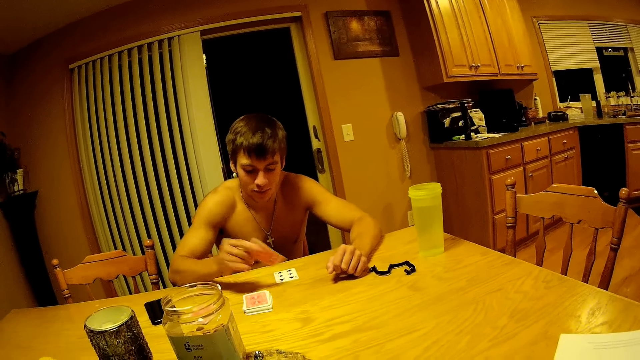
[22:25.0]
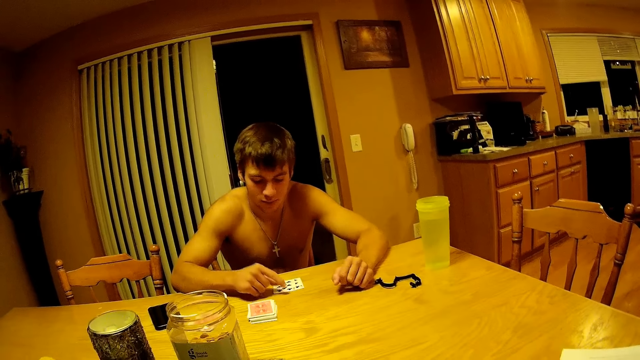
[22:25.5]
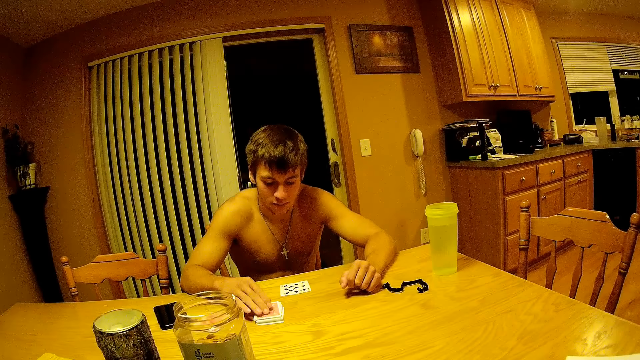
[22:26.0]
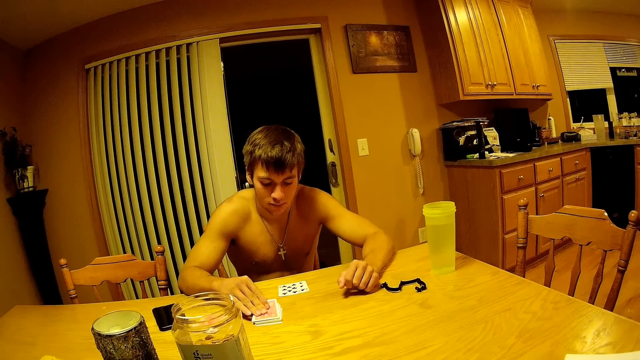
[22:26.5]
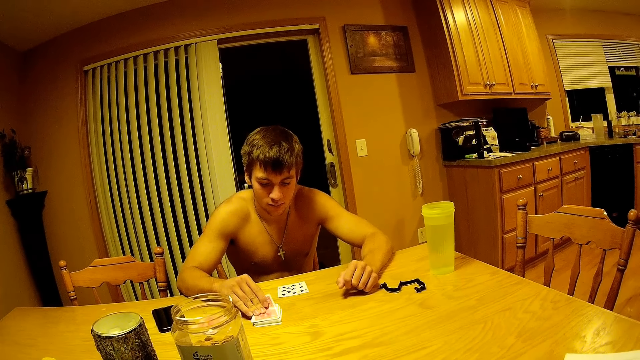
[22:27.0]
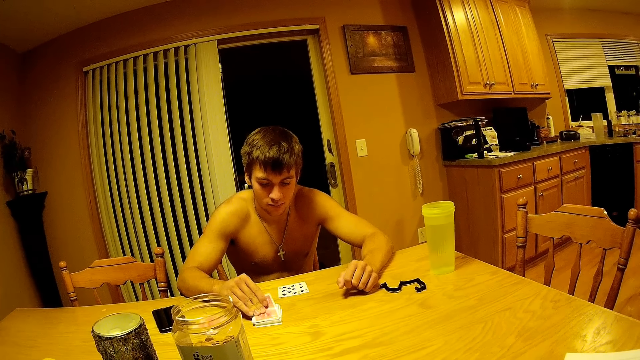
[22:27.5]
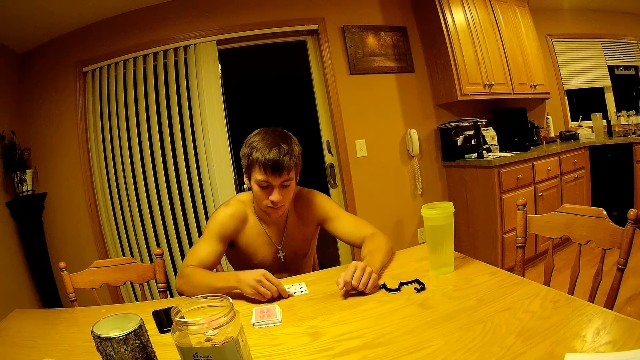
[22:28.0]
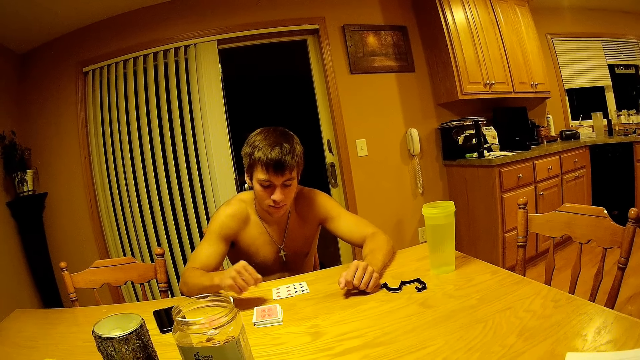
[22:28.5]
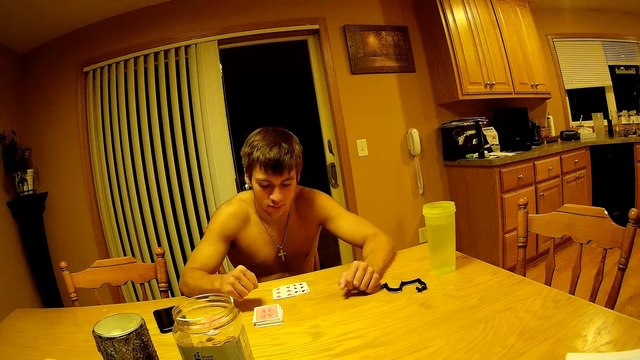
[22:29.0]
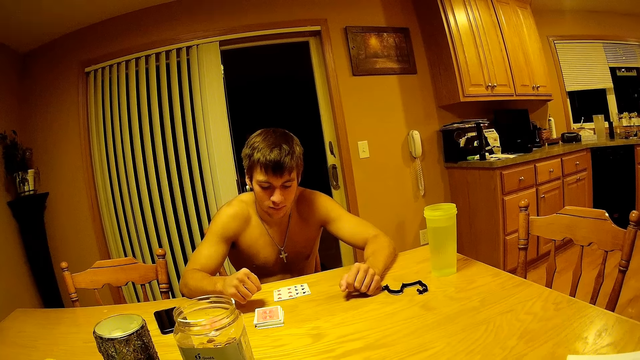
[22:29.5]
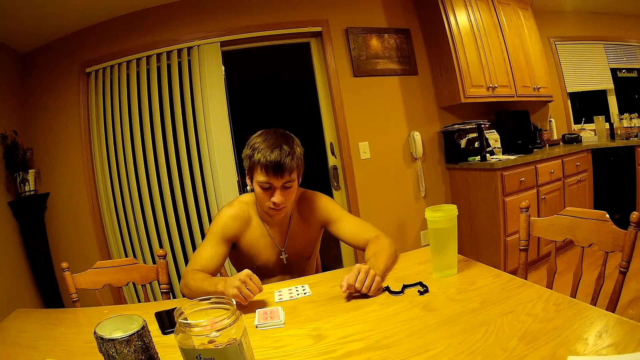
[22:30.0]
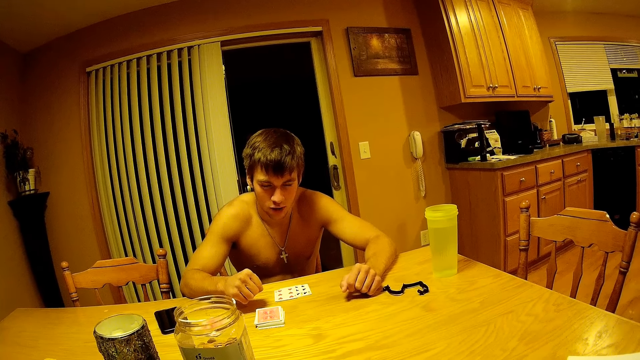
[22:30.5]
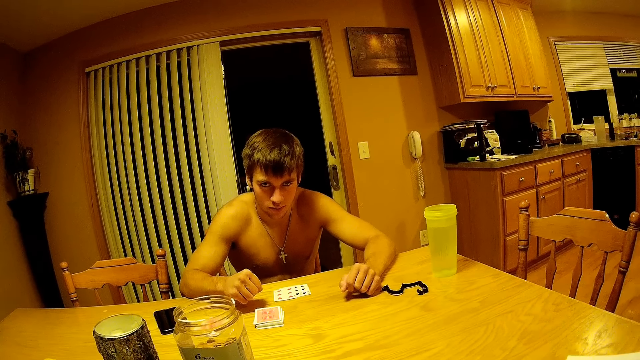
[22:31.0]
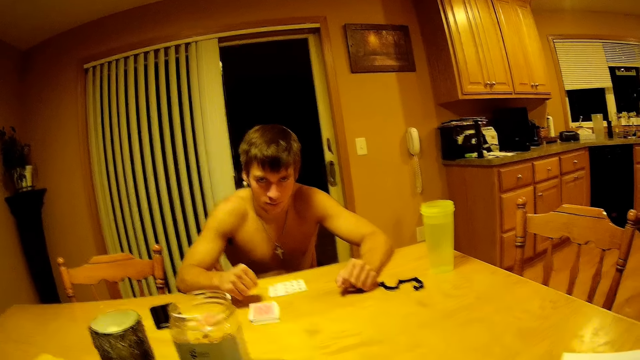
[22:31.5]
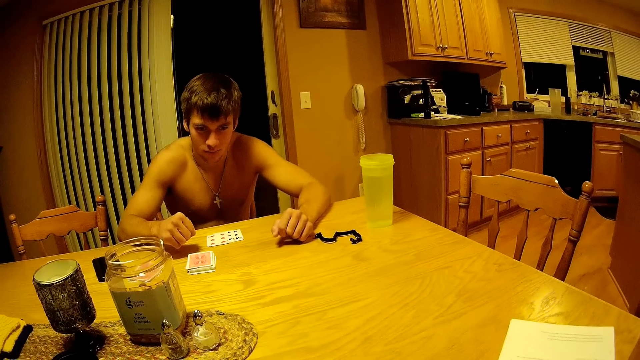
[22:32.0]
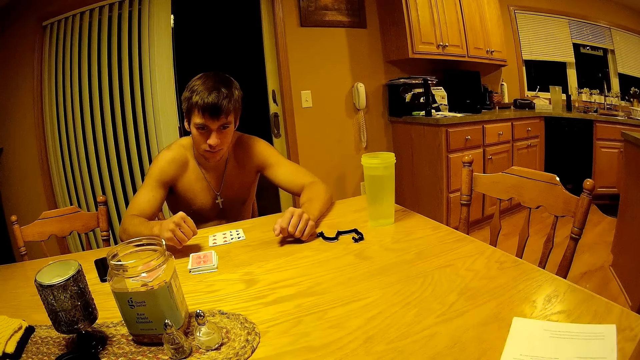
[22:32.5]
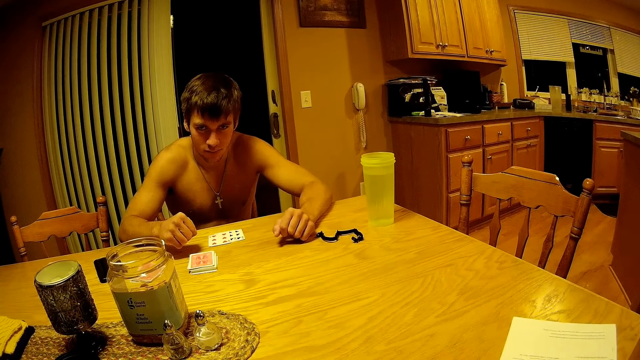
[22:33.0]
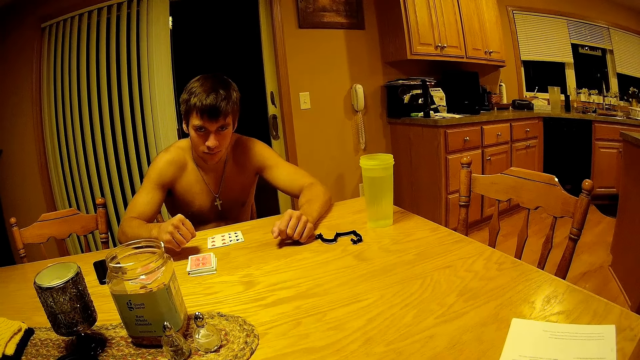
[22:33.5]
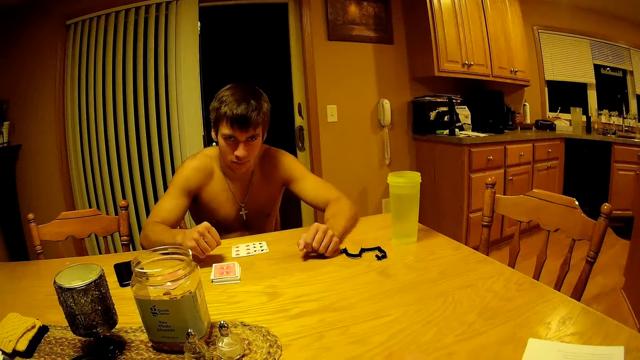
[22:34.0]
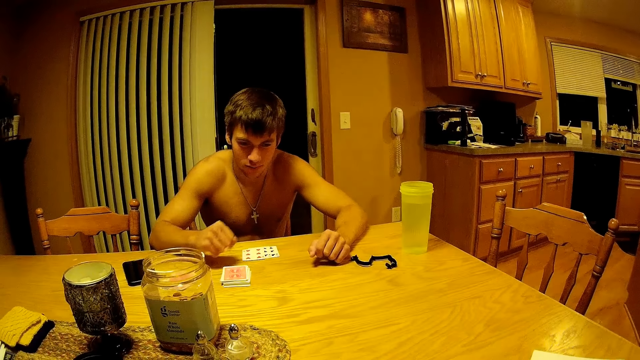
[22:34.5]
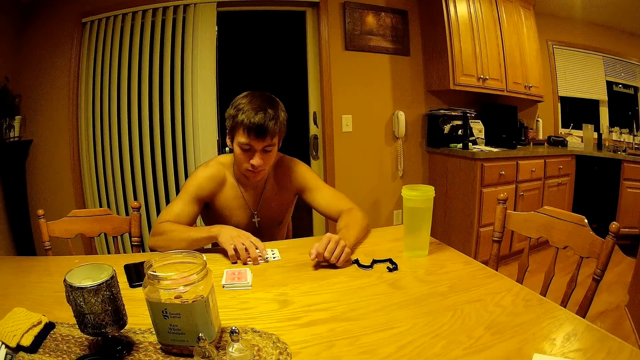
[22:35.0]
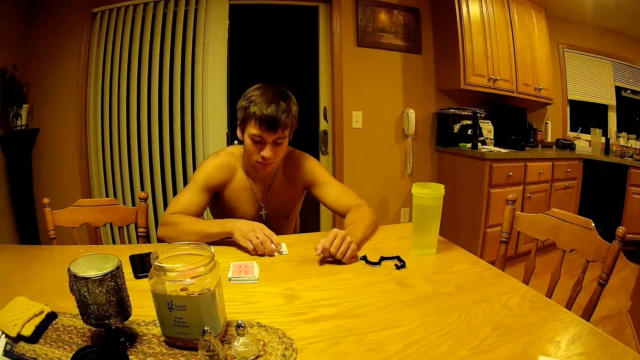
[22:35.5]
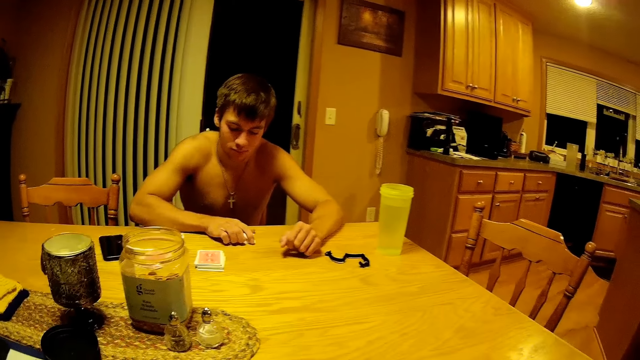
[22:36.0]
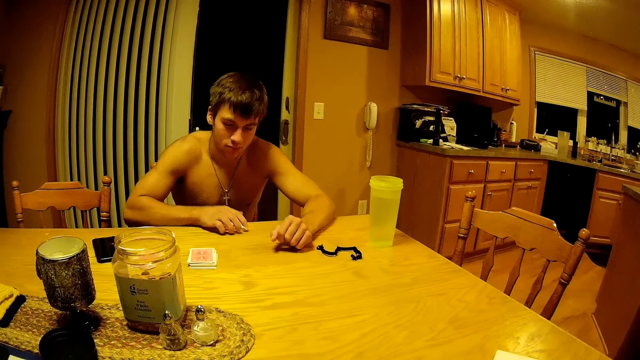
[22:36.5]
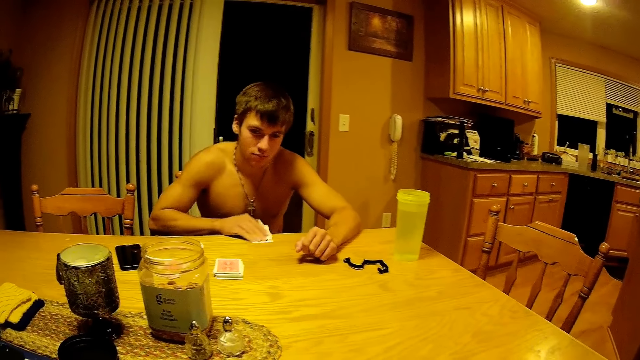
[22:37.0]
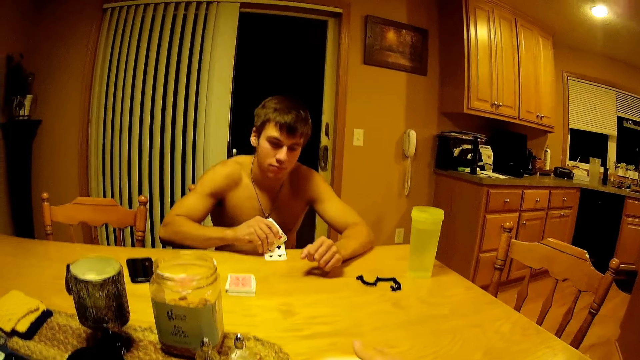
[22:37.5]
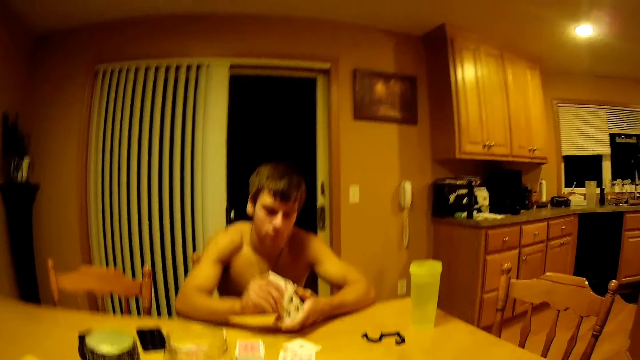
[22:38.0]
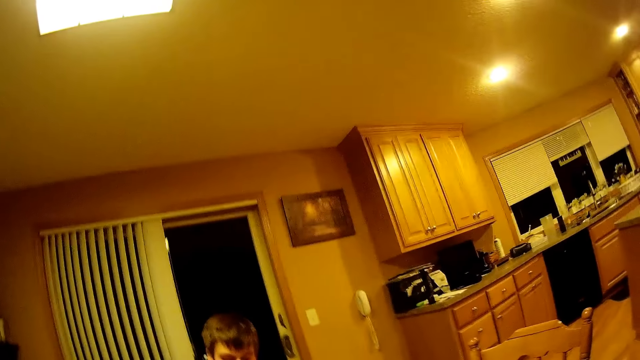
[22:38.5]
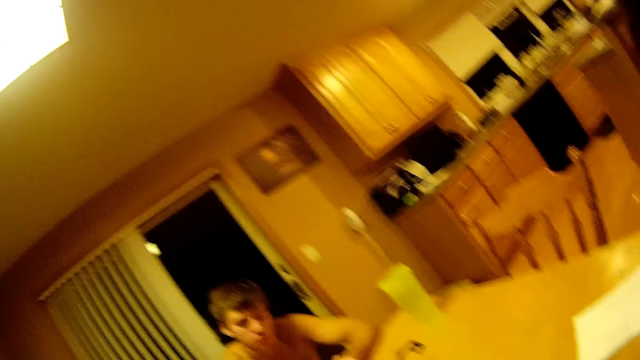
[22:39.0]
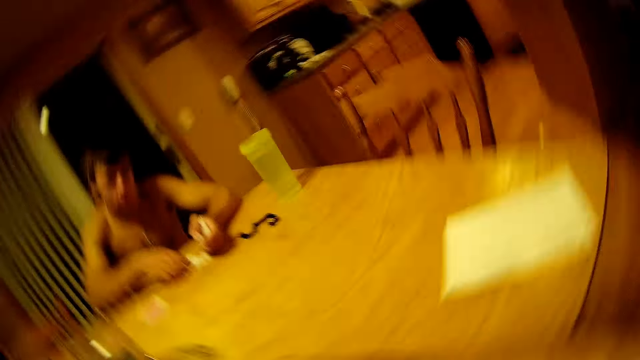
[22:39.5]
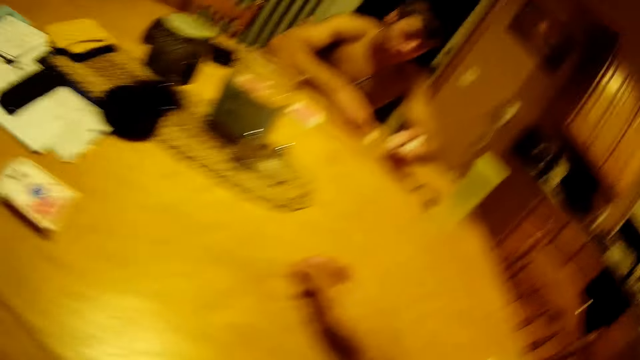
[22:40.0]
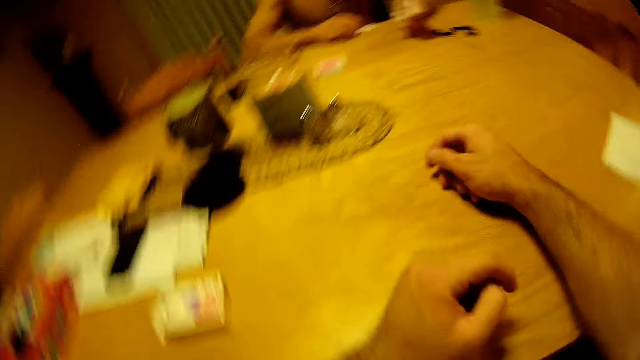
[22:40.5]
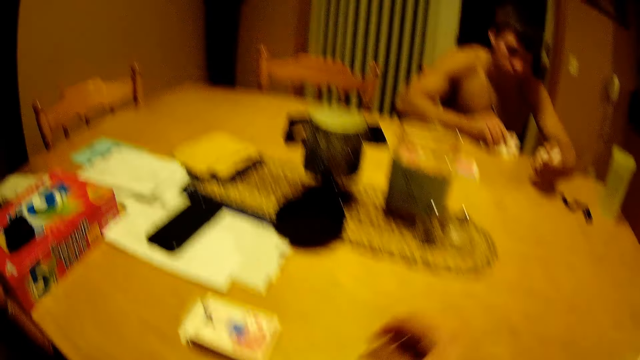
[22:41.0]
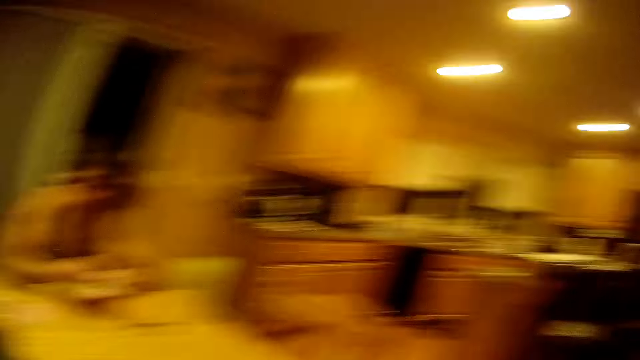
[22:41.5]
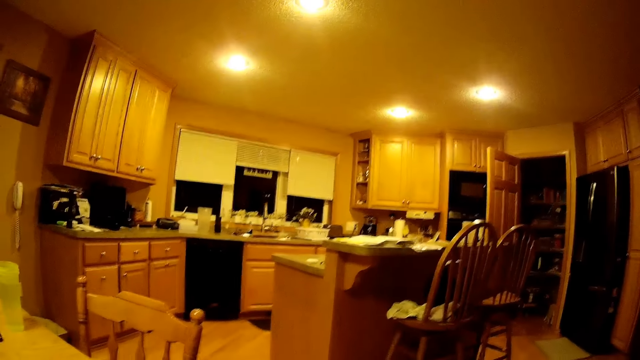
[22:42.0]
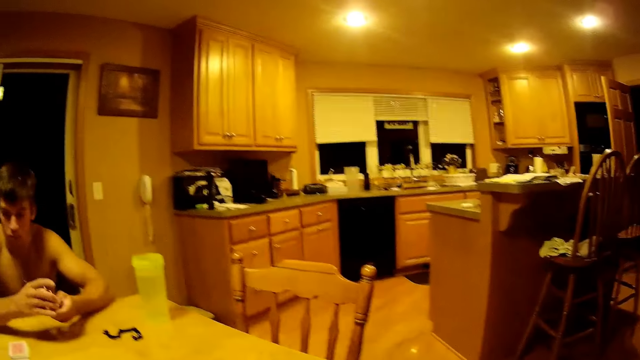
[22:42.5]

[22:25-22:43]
A person places the card on the table, picks a card, places the card on the table, stares at the cards on the table, stares and picks the cards. The camera wearer flicks some cards on the table to his male companion. The person holds the cards on his hand. The camera wearer stares at the room. The person picks the cards. The camera wearer moves his hands. He places his hands on the table. He stares at the room. He shifts focus to the kitchen area.

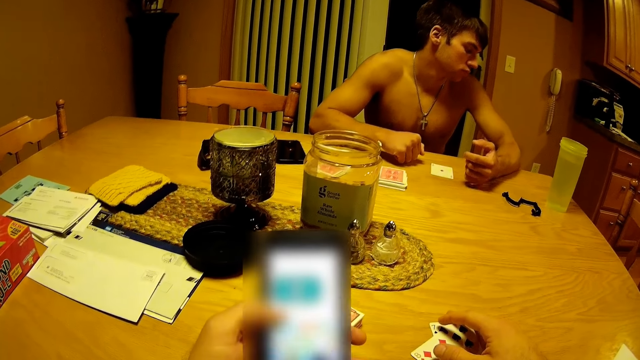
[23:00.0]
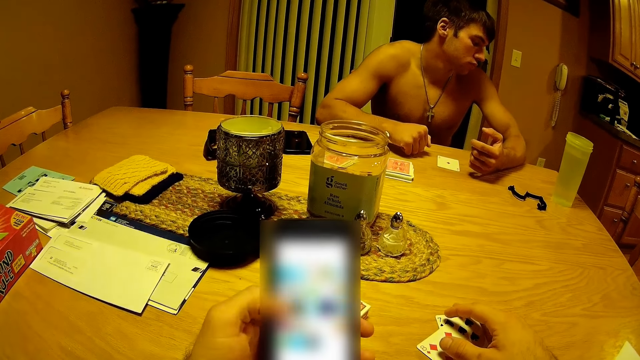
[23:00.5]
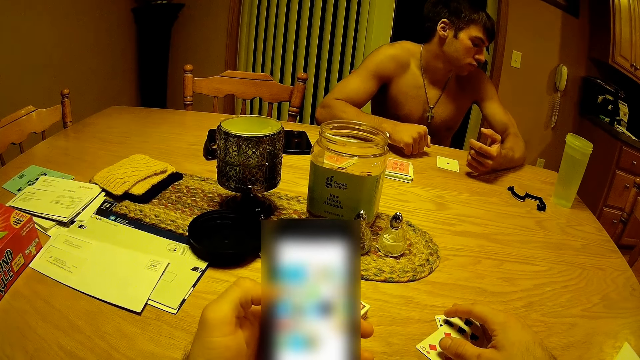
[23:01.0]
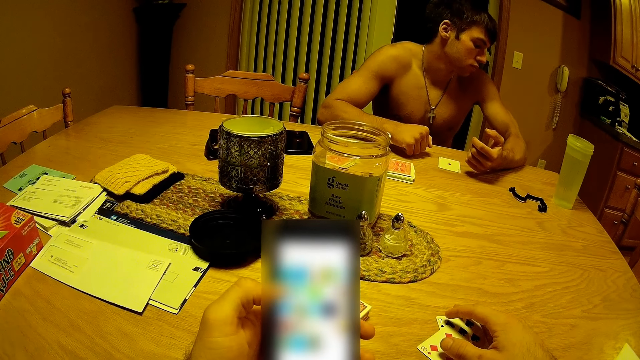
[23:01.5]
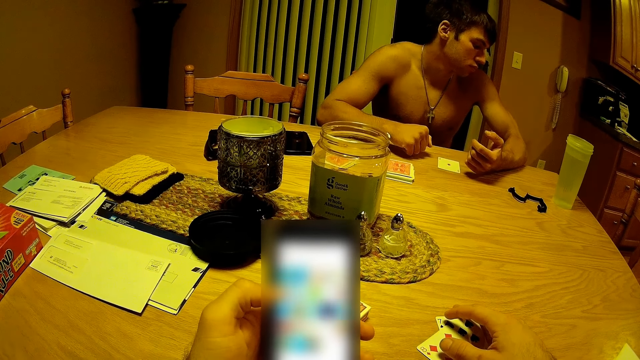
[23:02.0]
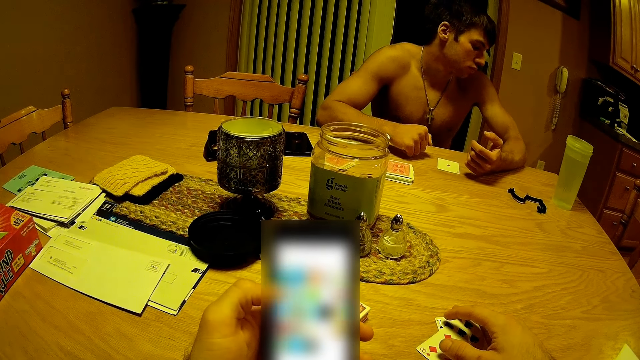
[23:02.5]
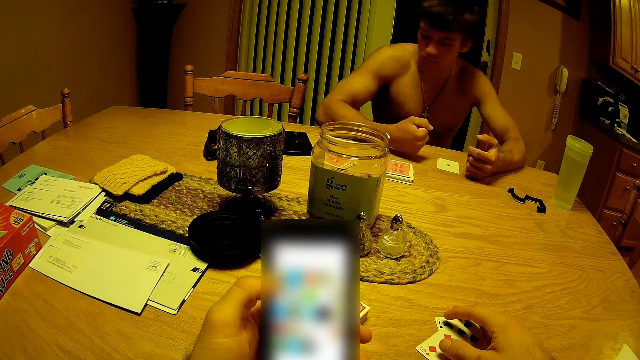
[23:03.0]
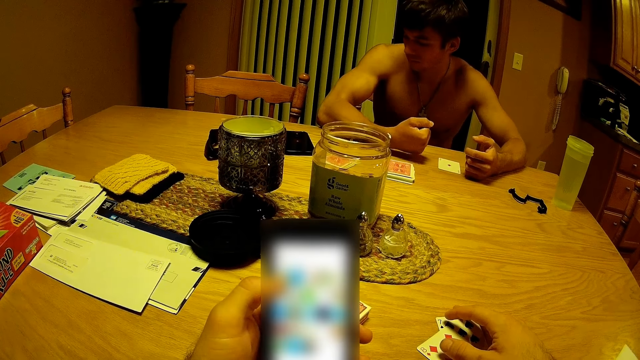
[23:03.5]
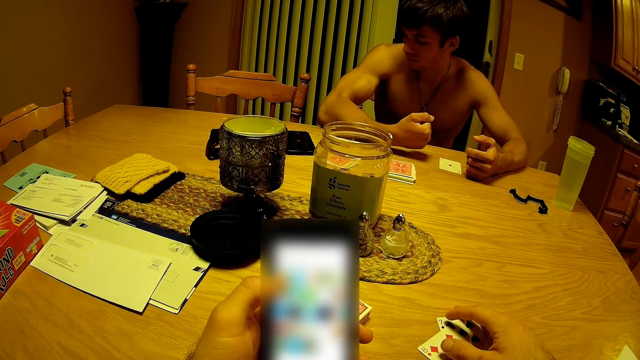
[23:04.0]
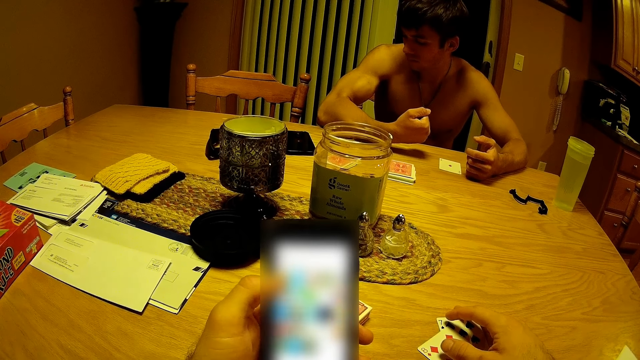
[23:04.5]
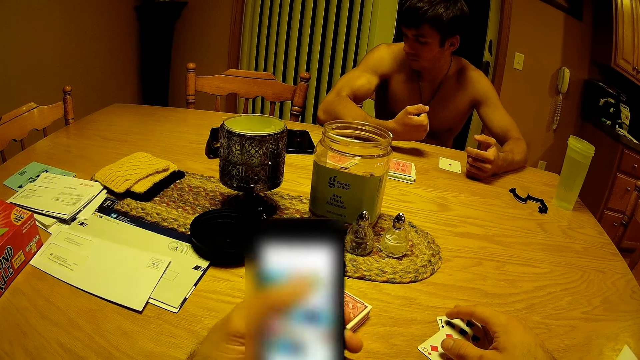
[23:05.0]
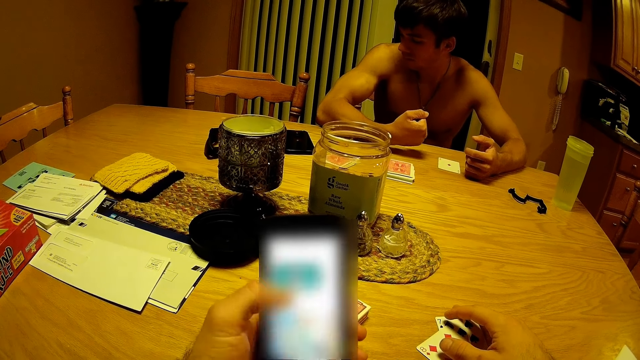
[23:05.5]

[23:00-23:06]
A man looks at his muscle. The camera wearer scrolls through his phone. They tap on the screen of his phone.
